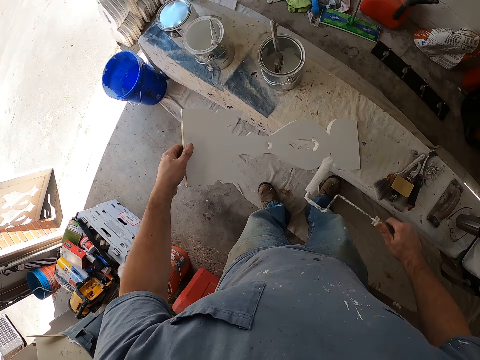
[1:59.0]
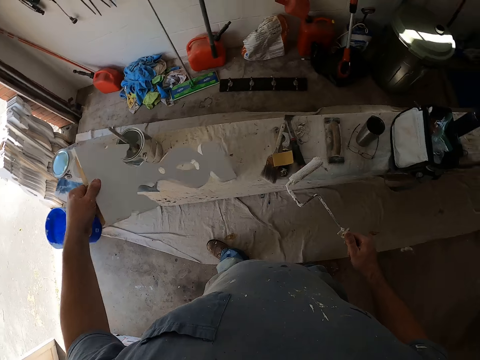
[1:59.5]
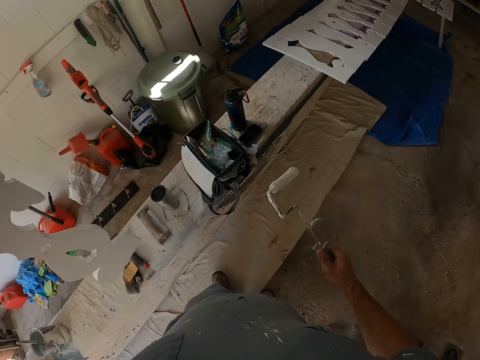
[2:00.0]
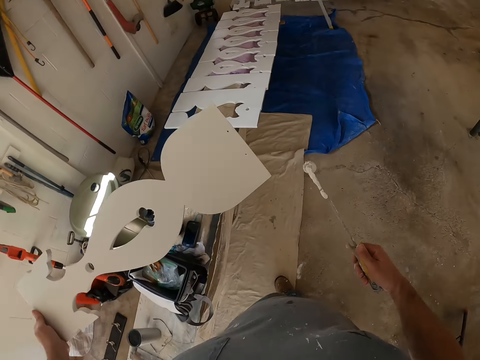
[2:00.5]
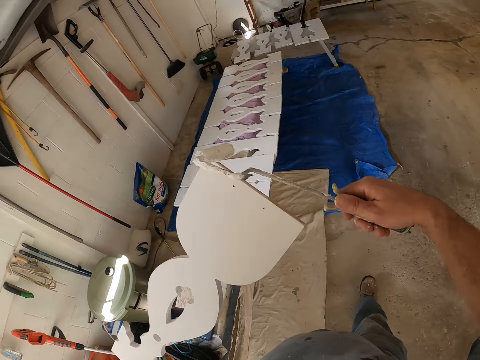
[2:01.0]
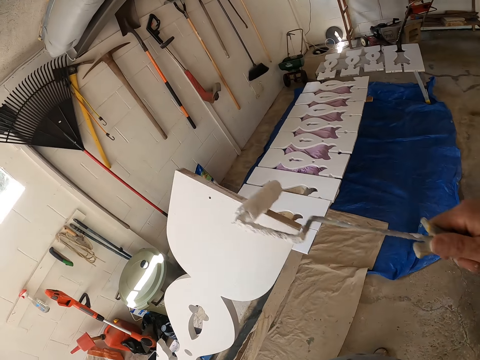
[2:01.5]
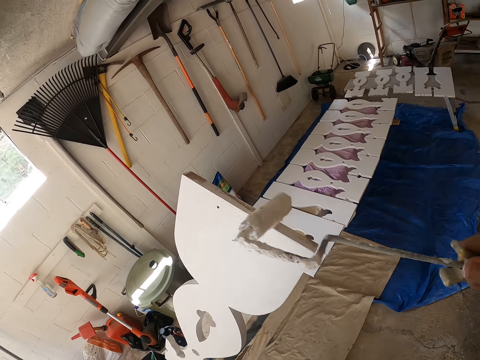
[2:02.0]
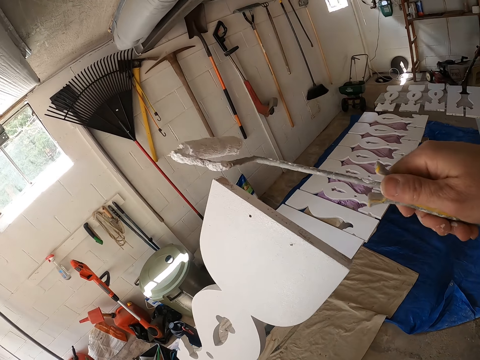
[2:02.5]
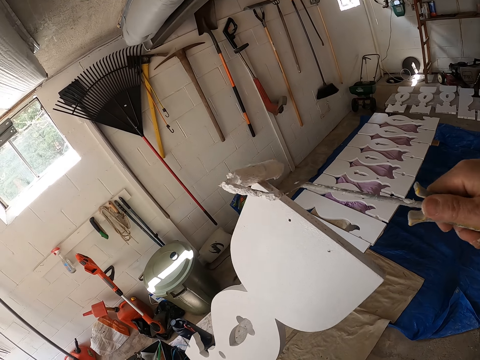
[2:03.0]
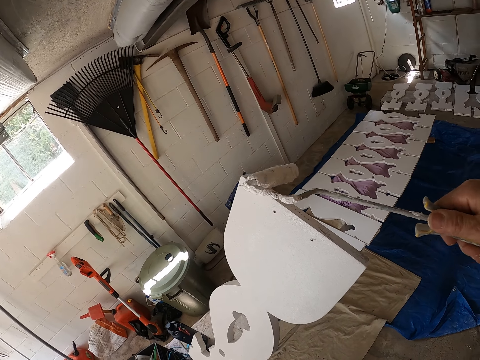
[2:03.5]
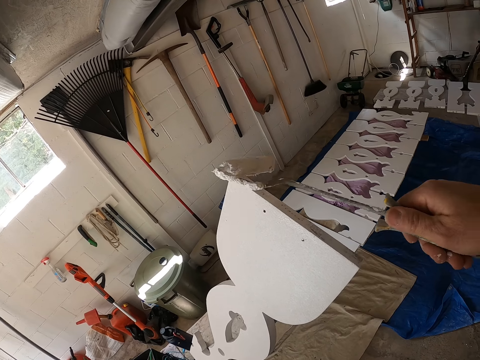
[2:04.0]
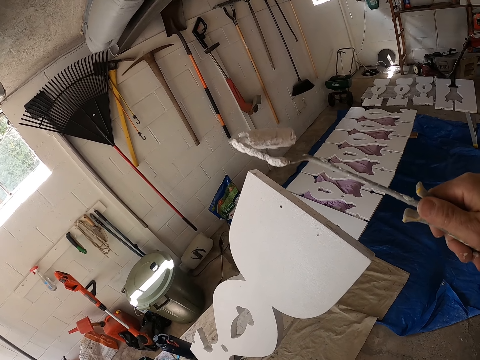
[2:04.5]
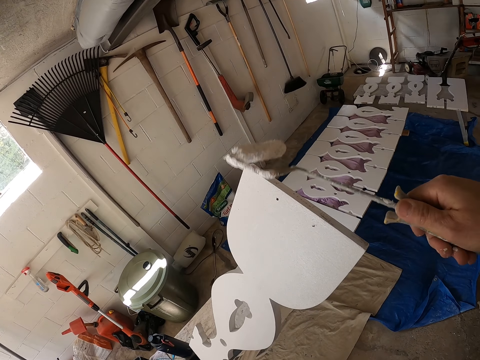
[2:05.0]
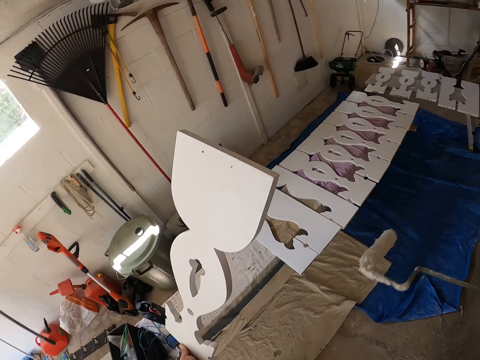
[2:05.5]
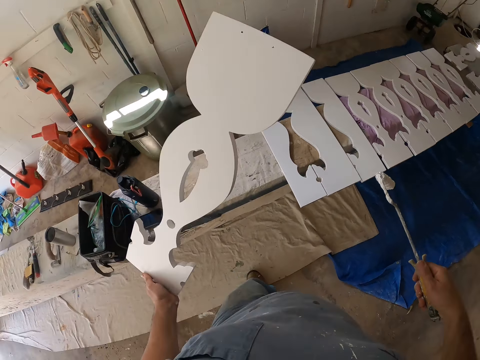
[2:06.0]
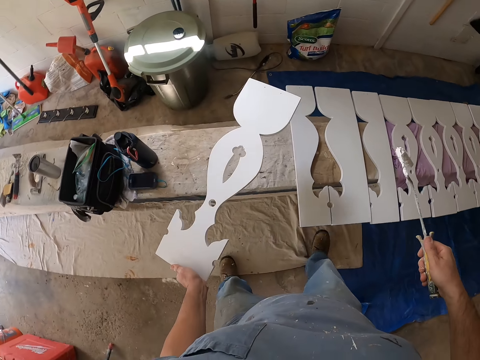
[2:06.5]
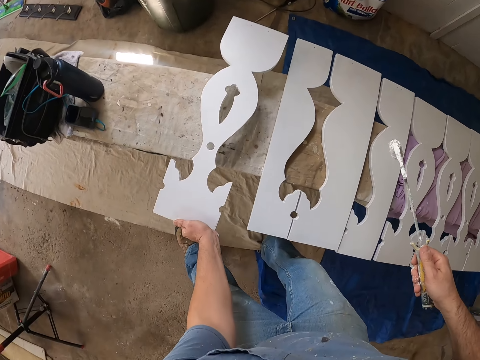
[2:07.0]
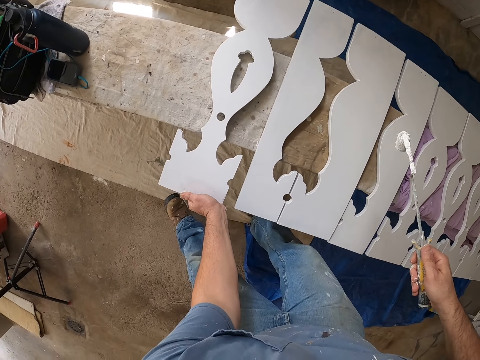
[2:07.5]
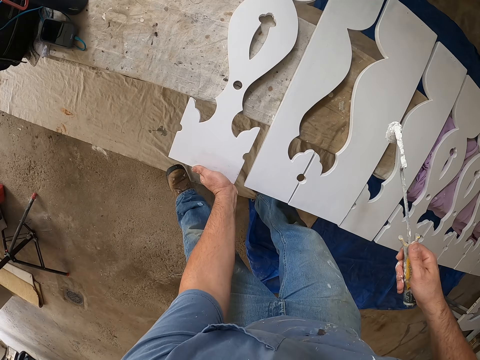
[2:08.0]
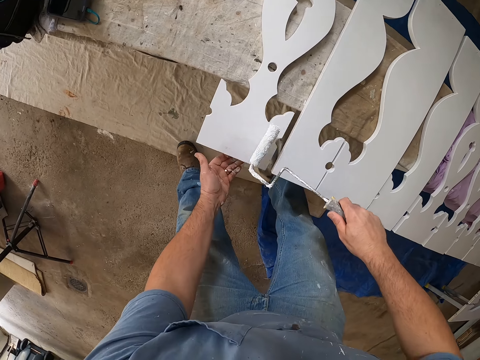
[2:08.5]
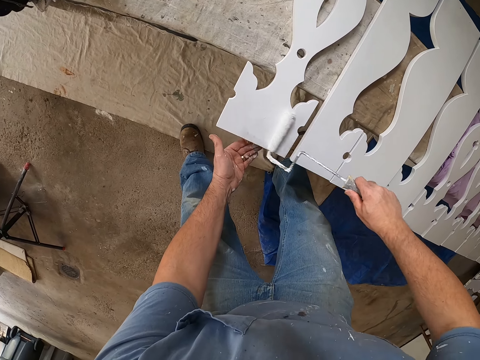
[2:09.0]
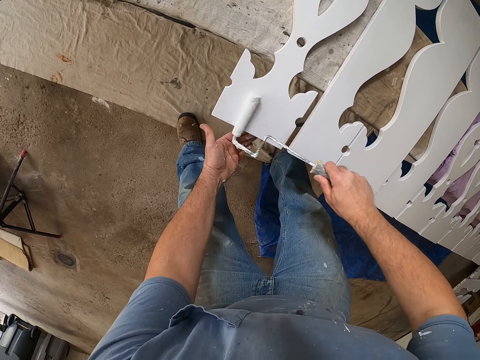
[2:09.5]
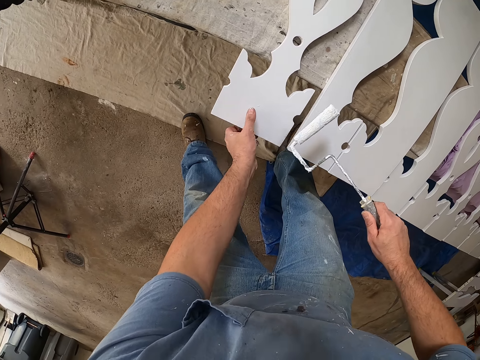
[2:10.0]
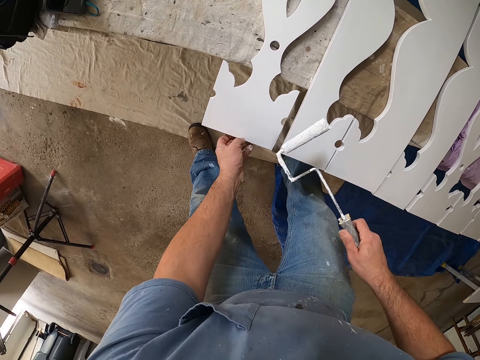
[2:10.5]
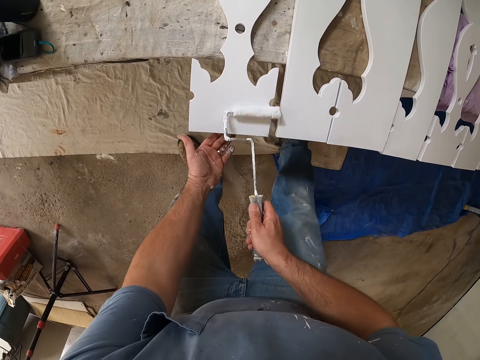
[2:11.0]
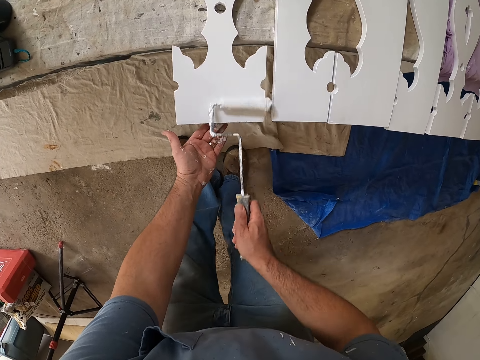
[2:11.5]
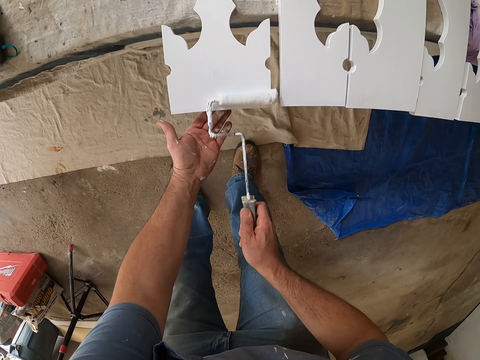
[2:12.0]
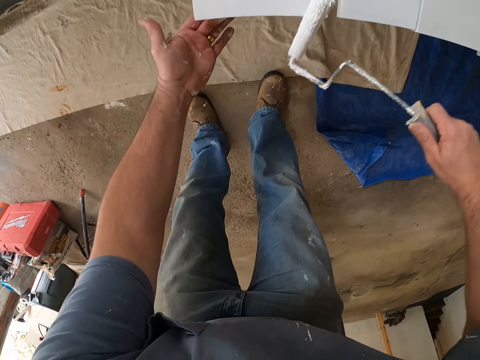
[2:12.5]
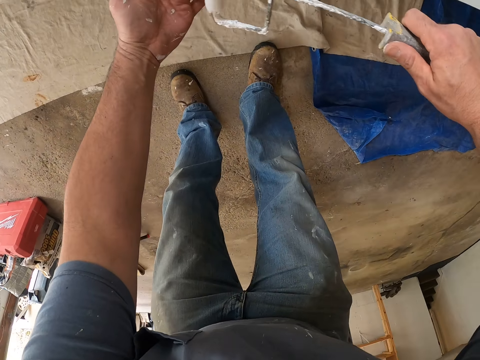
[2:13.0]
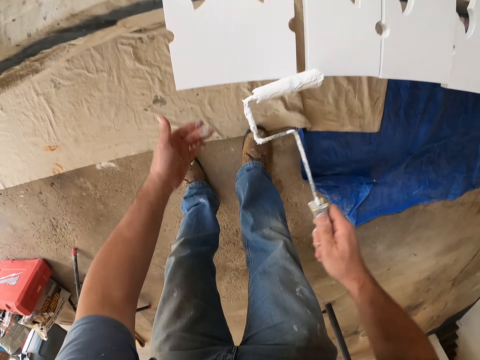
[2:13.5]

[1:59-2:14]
The camera wearer carries the wooden carving. They continue painting the wooden carving. They drop the wooden carving on the table. They continue painting the wooden carving. They touch the wooden carving by the left thumb. They paint the wooden carving.

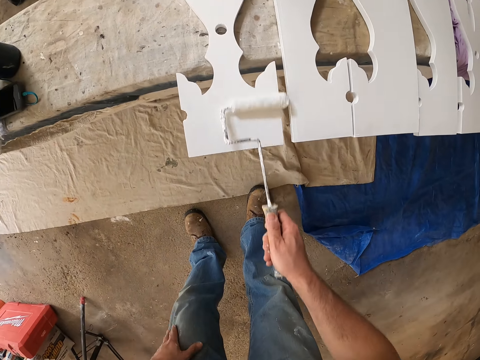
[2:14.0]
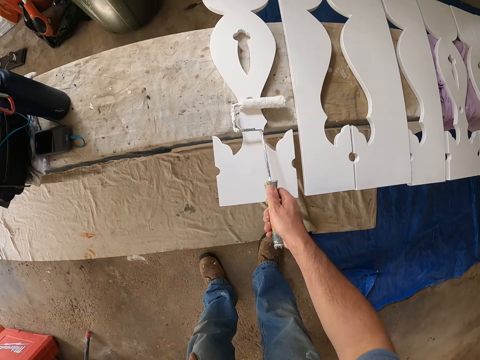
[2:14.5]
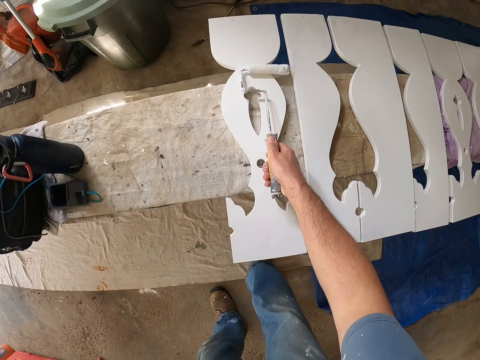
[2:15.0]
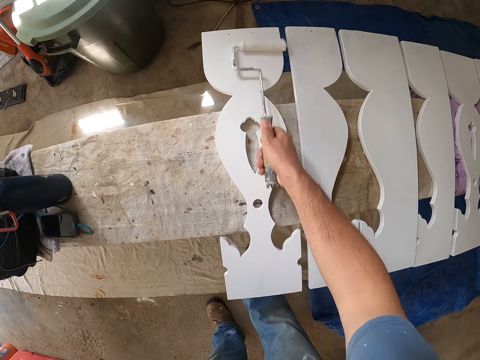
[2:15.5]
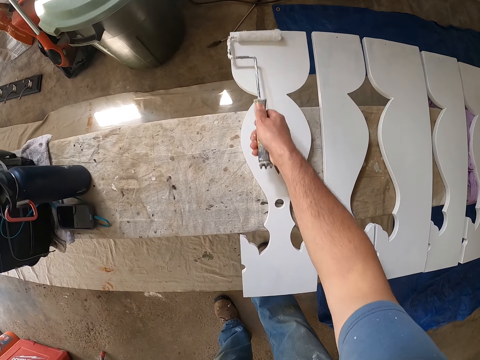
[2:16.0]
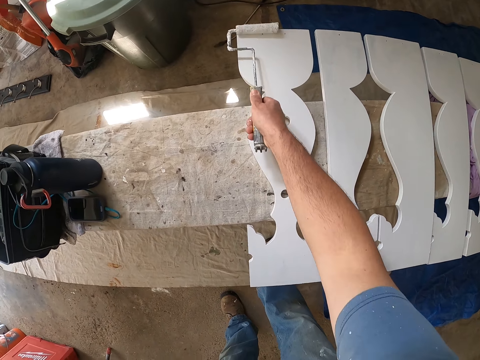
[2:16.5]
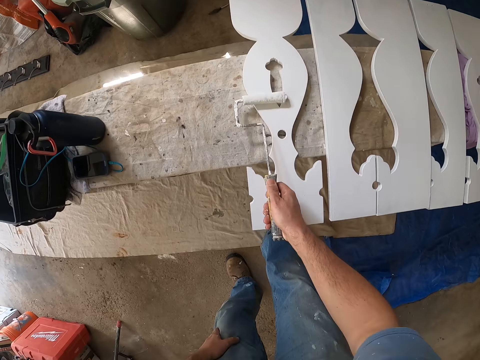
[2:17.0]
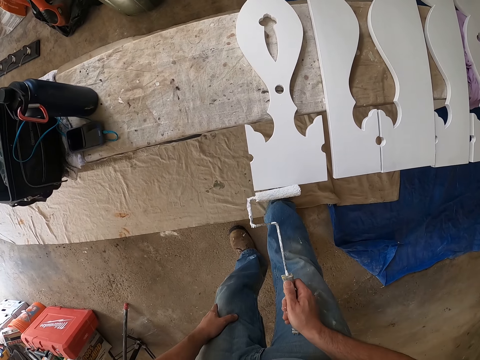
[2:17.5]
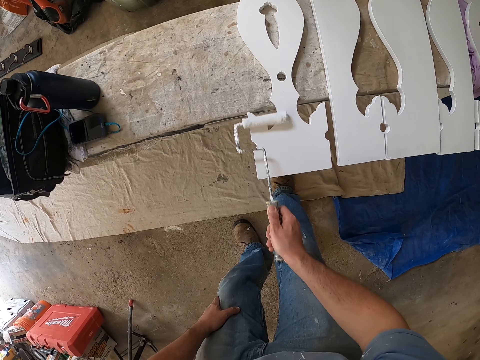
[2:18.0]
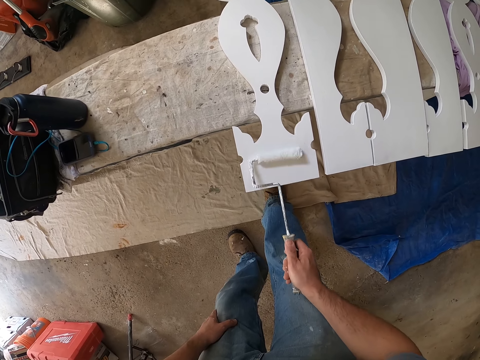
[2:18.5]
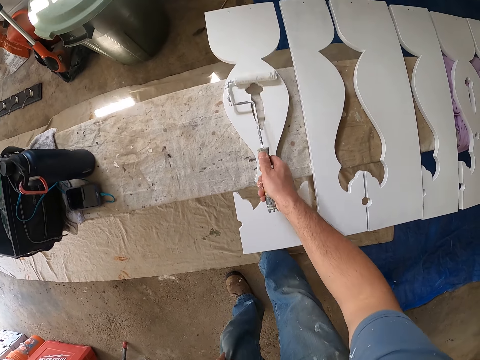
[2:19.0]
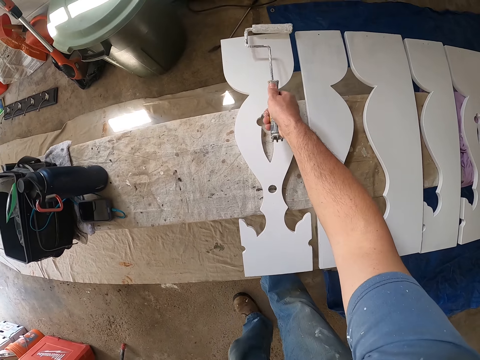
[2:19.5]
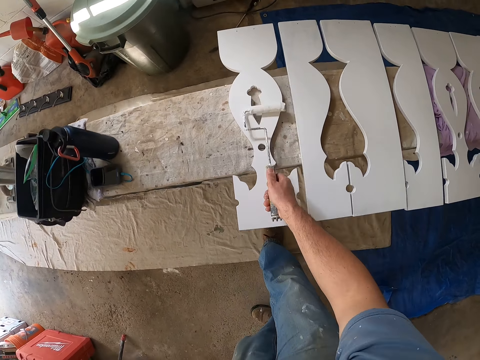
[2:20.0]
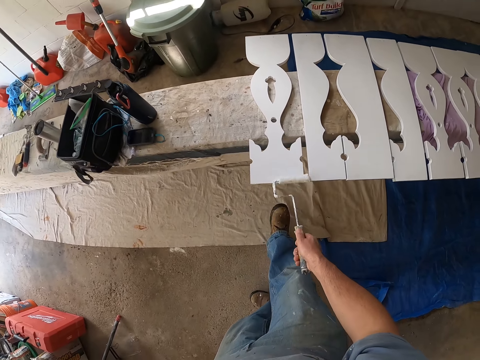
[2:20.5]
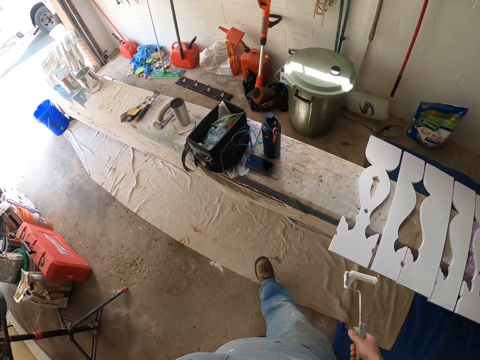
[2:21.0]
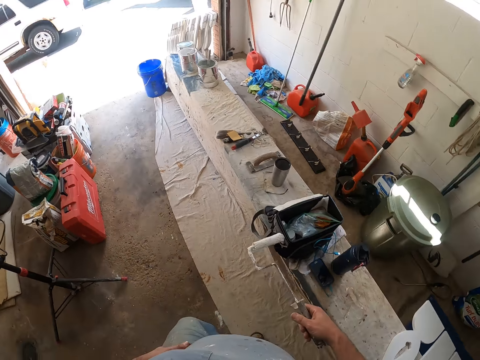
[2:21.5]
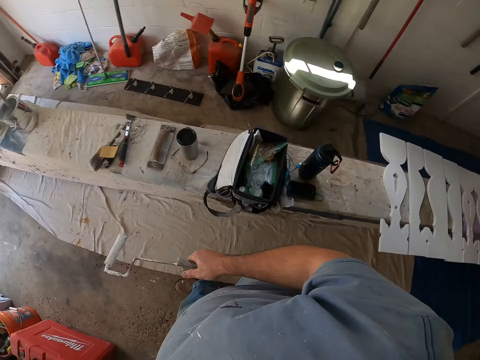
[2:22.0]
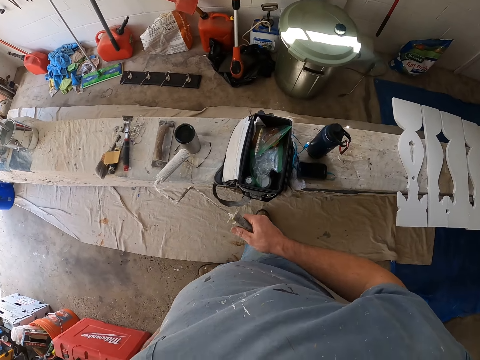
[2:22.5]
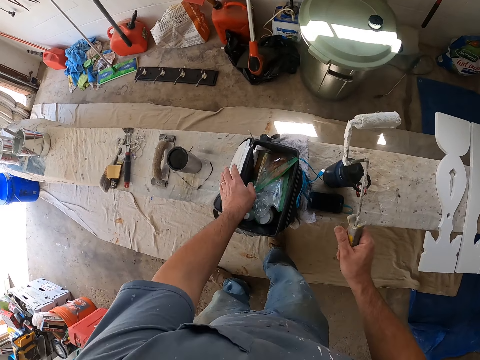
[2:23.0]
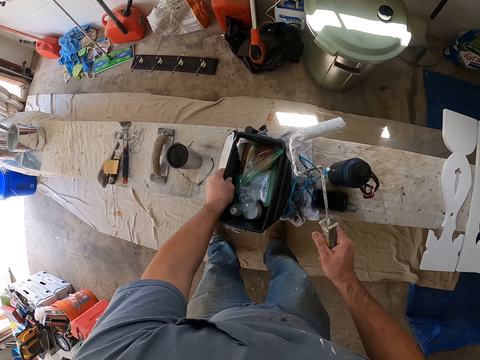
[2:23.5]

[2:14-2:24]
The camera wearer stops painting. They adjust a bag. They walk towards the bag.
